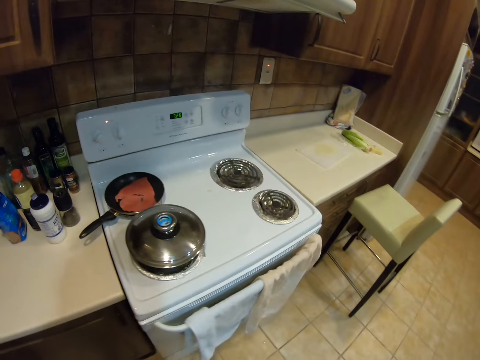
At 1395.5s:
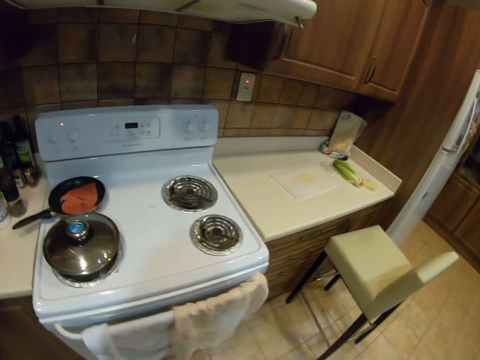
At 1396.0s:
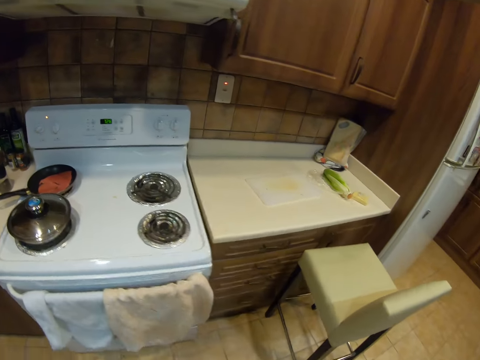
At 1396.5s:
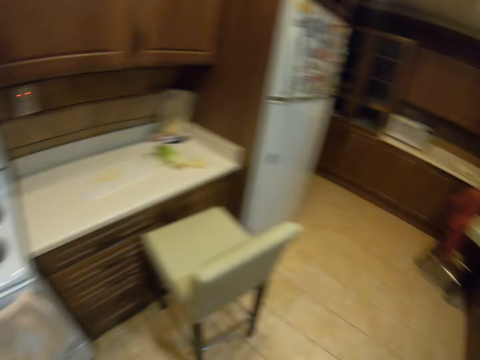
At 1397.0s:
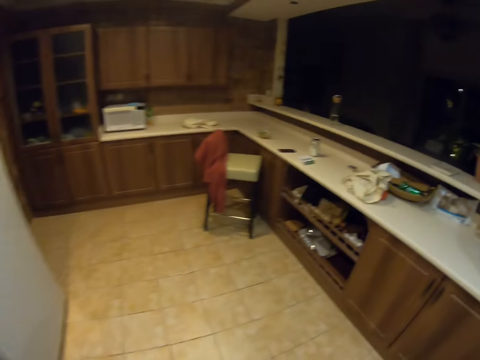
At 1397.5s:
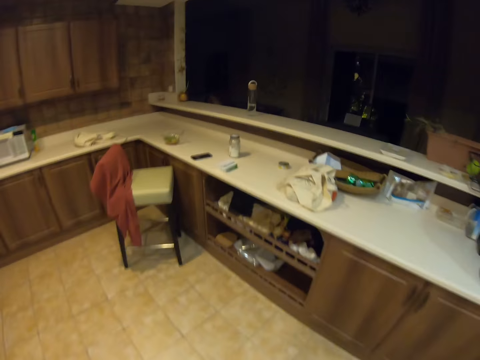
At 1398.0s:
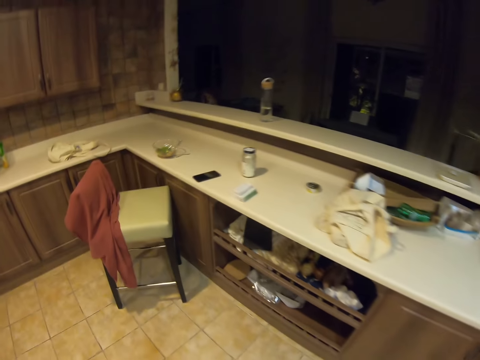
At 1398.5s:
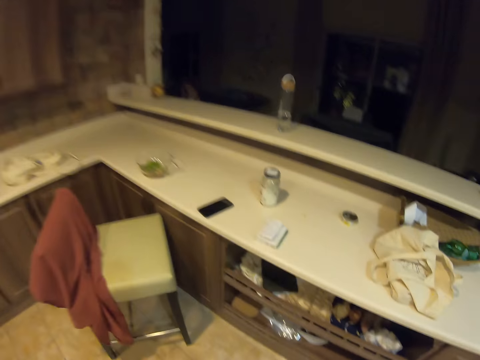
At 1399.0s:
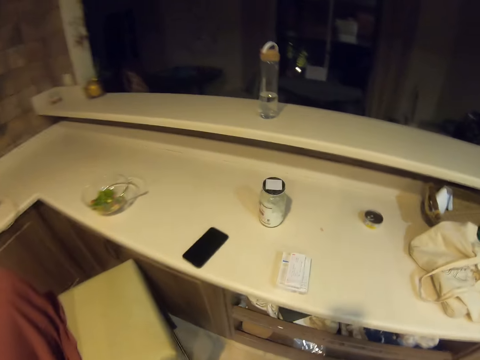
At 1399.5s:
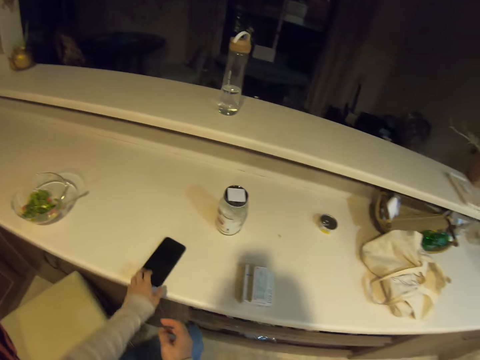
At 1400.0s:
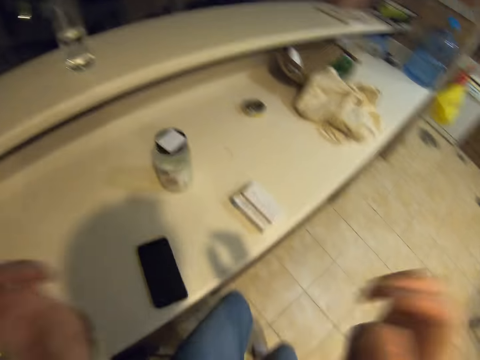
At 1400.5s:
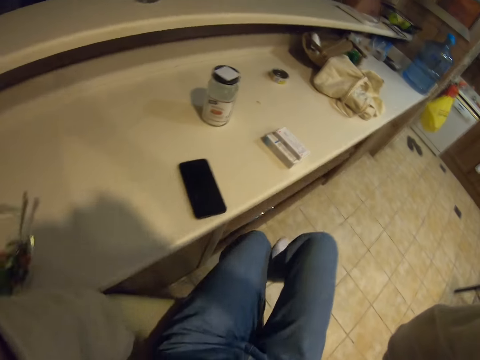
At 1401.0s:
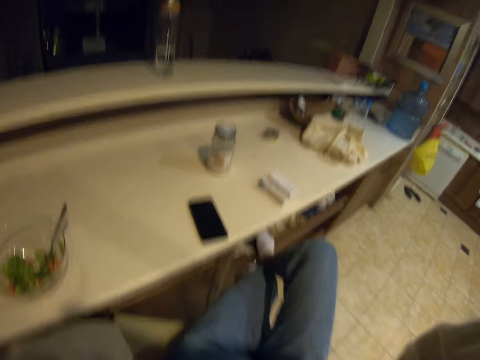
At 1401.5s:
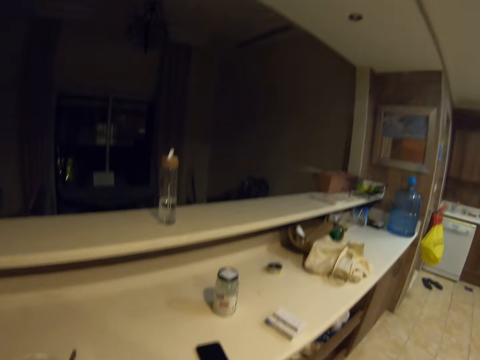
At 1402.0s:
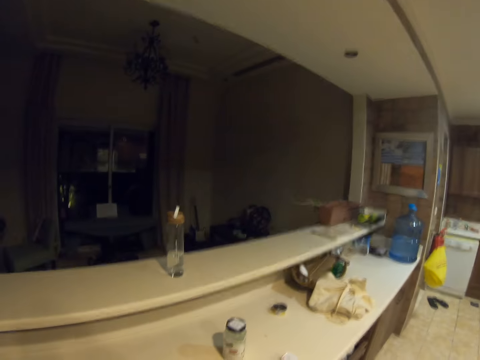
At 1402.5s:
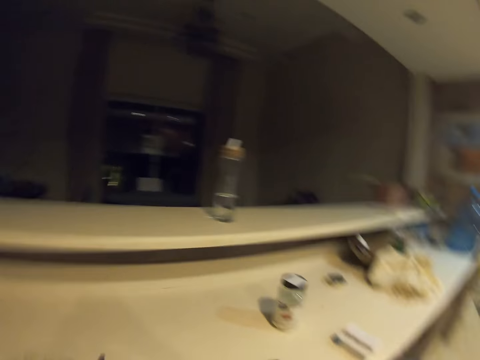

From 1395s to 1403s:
The camera wearer walks away from the electric jug. He touches a phone and holds the phone. He lifts his hands, touches the camera and adjusts the camera.
